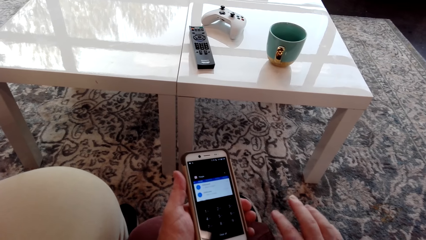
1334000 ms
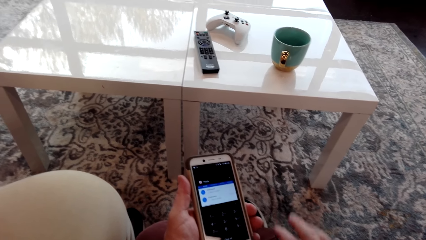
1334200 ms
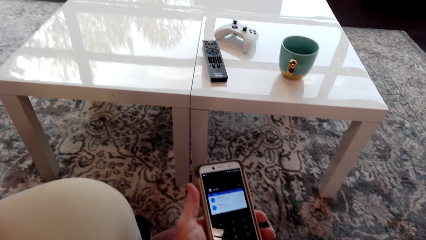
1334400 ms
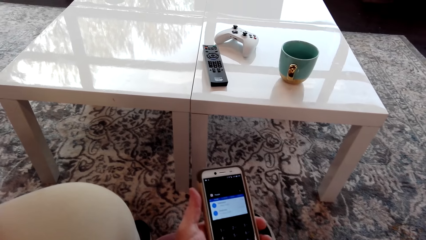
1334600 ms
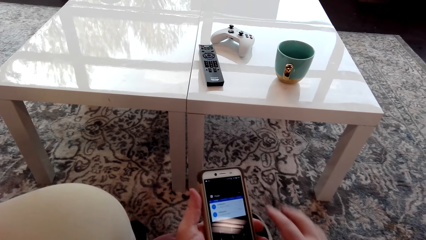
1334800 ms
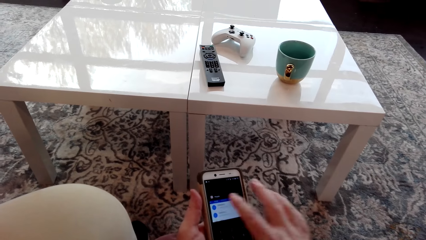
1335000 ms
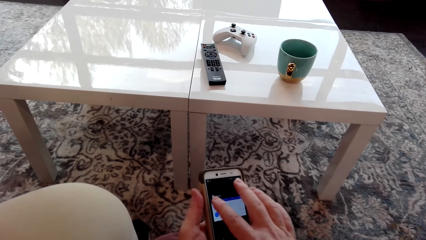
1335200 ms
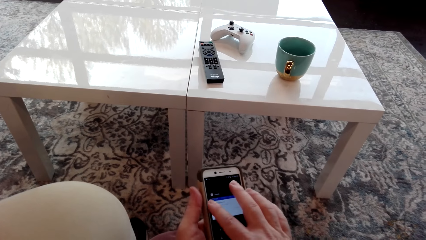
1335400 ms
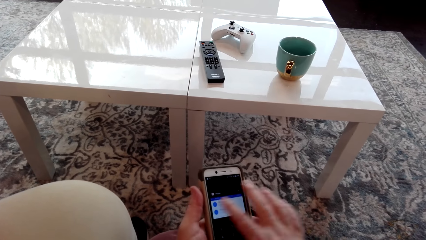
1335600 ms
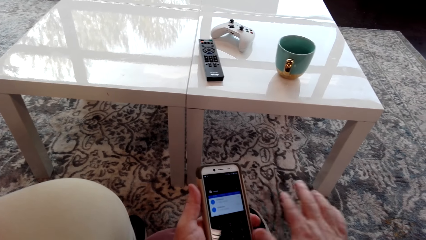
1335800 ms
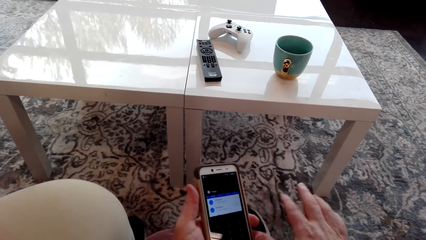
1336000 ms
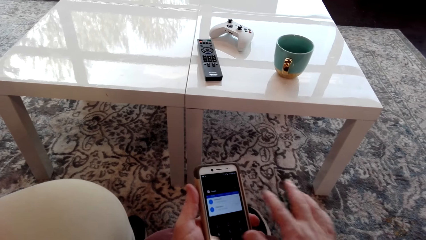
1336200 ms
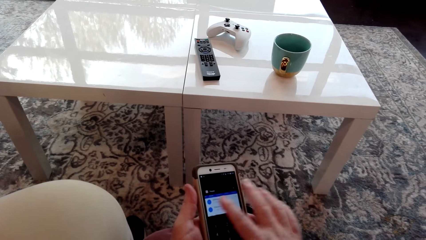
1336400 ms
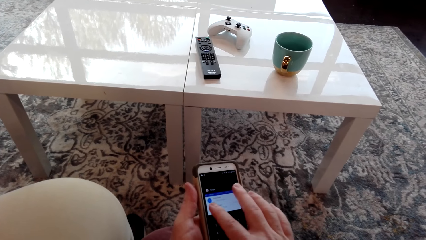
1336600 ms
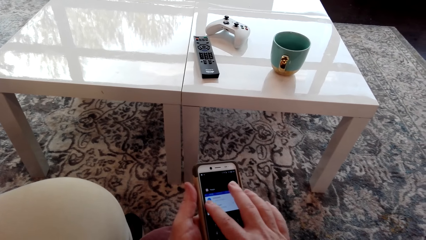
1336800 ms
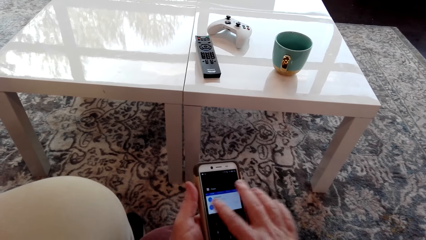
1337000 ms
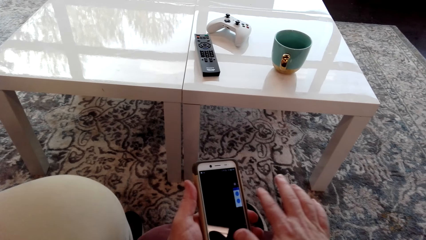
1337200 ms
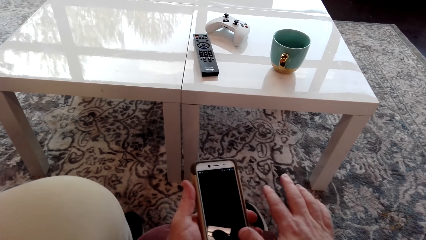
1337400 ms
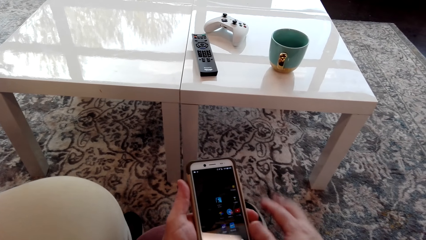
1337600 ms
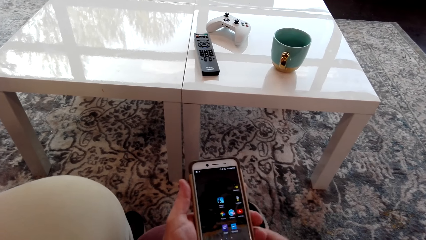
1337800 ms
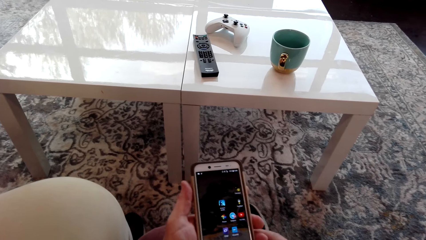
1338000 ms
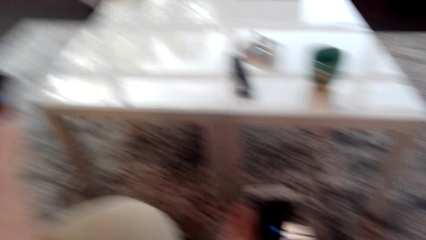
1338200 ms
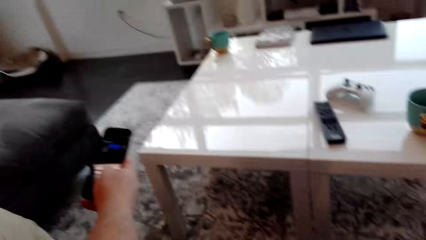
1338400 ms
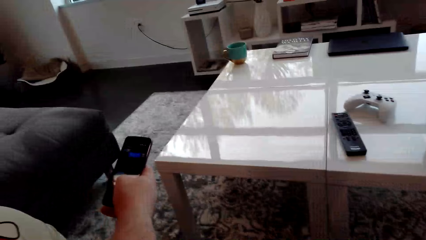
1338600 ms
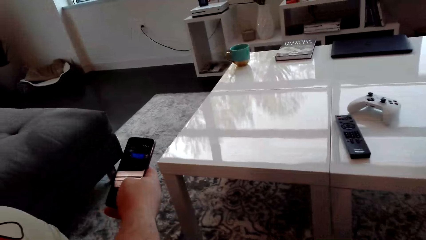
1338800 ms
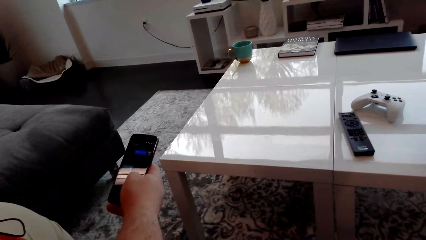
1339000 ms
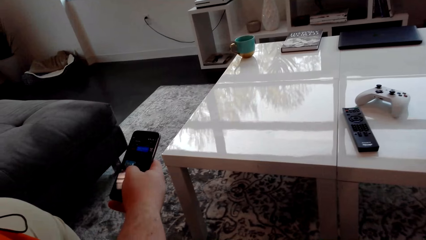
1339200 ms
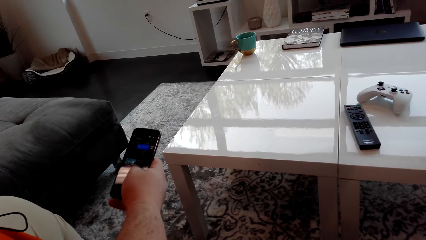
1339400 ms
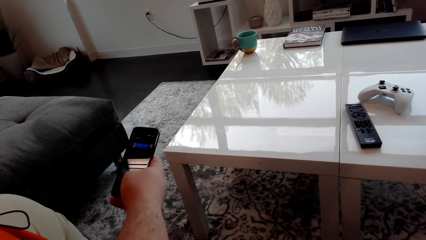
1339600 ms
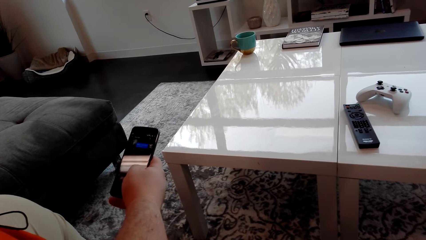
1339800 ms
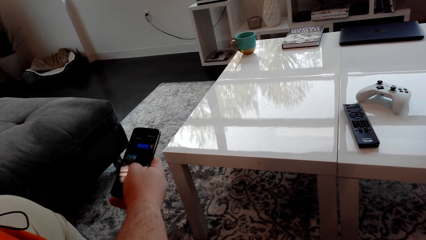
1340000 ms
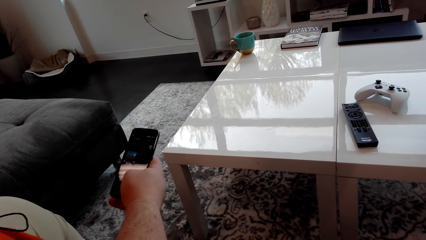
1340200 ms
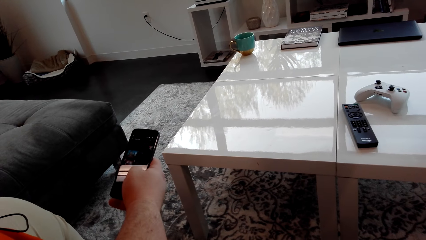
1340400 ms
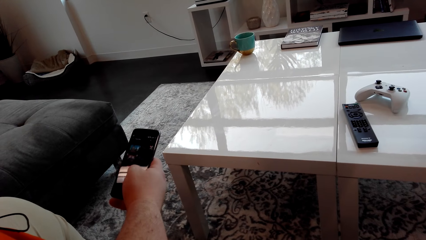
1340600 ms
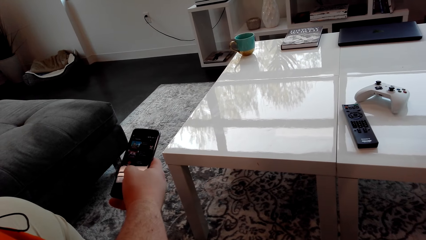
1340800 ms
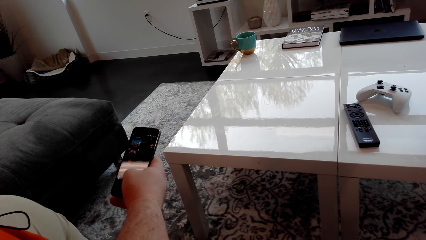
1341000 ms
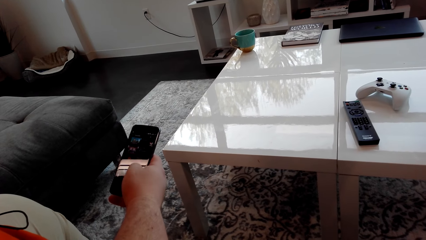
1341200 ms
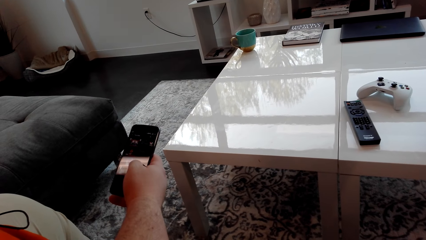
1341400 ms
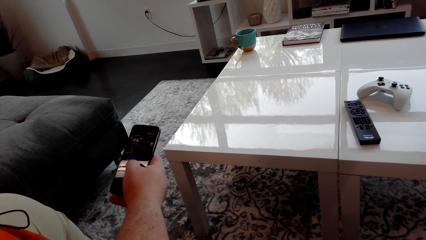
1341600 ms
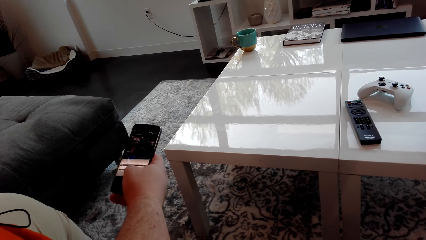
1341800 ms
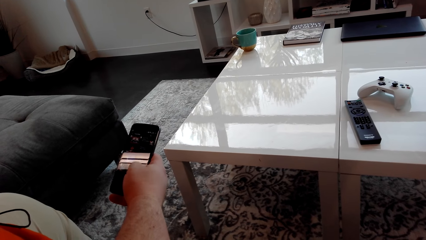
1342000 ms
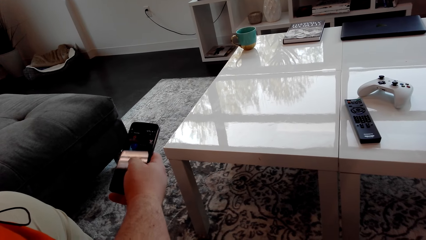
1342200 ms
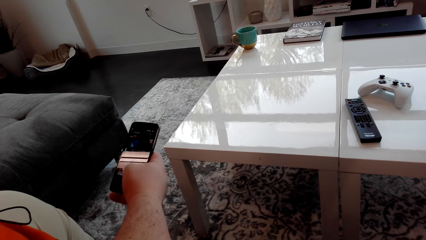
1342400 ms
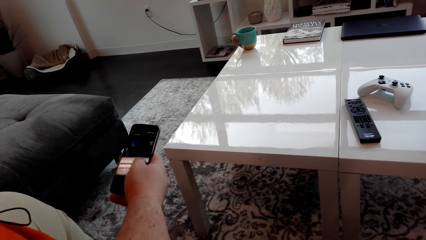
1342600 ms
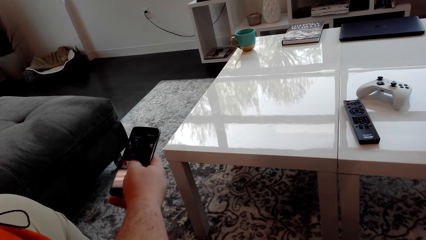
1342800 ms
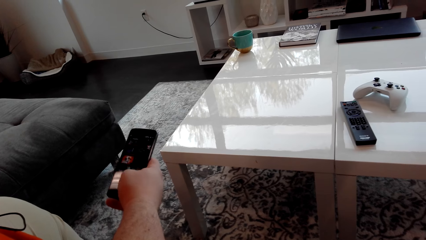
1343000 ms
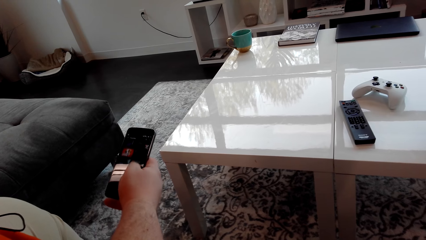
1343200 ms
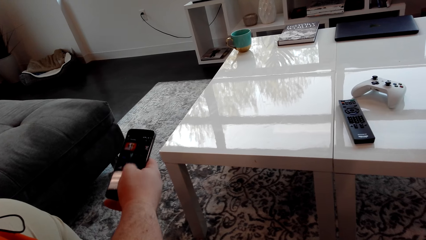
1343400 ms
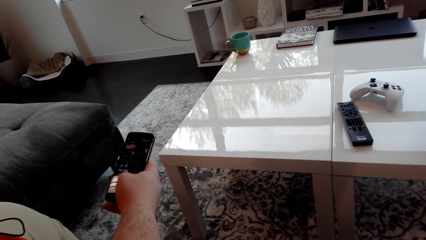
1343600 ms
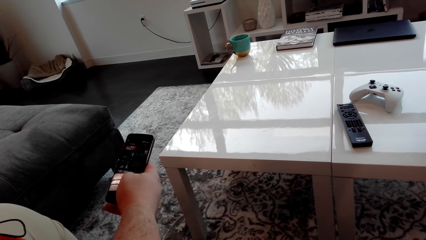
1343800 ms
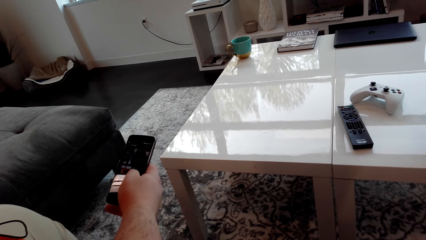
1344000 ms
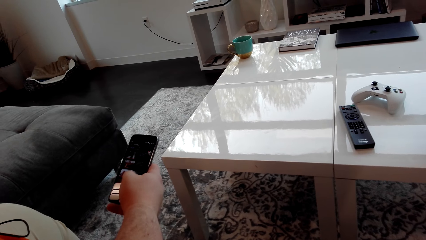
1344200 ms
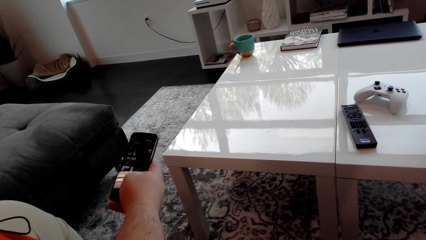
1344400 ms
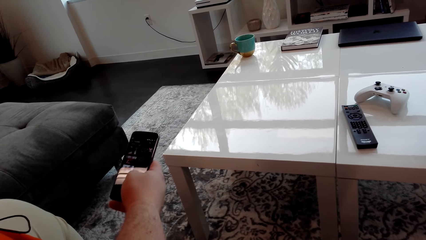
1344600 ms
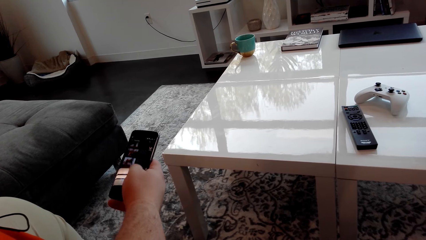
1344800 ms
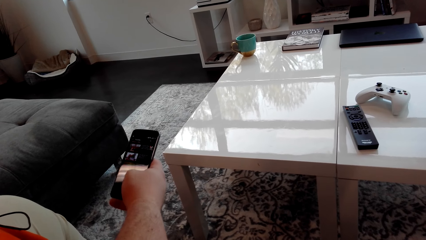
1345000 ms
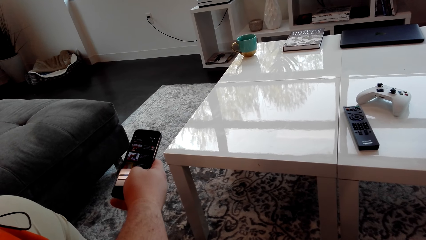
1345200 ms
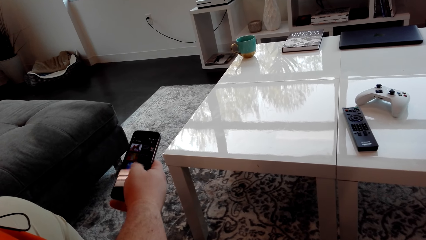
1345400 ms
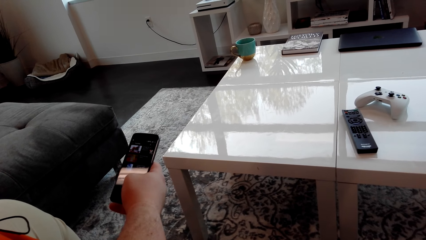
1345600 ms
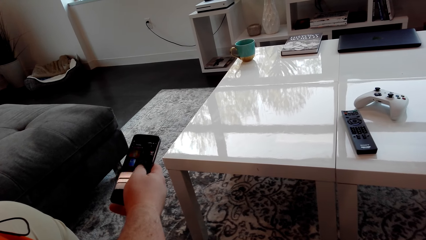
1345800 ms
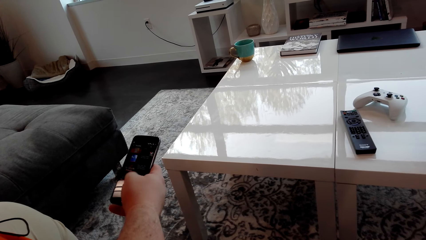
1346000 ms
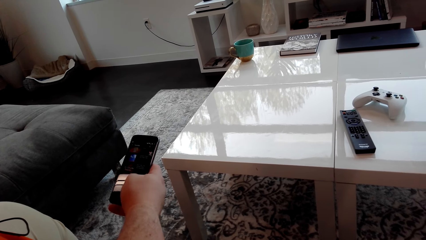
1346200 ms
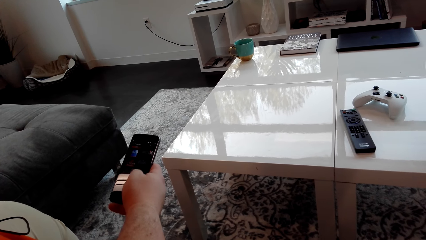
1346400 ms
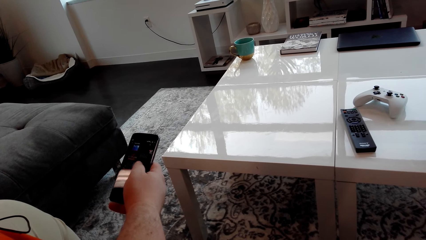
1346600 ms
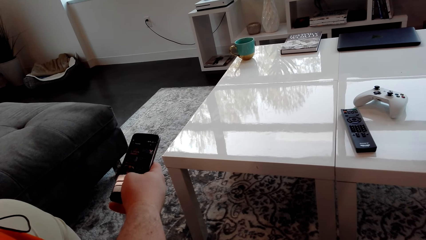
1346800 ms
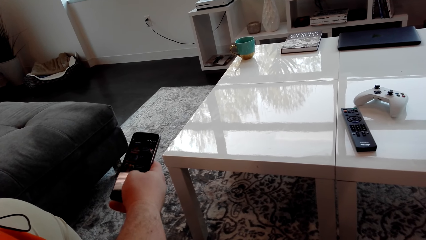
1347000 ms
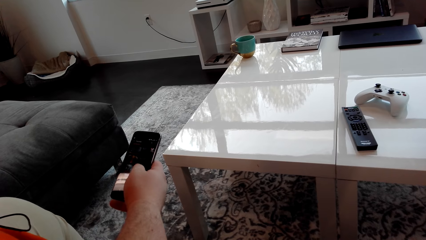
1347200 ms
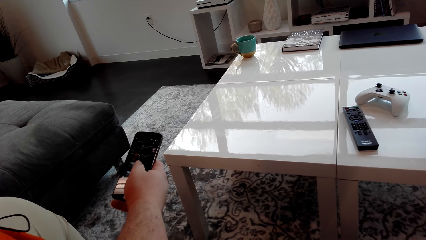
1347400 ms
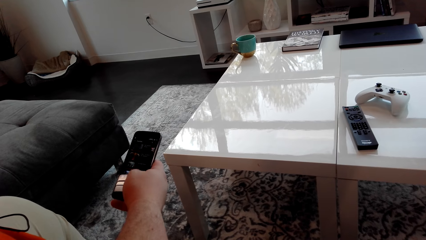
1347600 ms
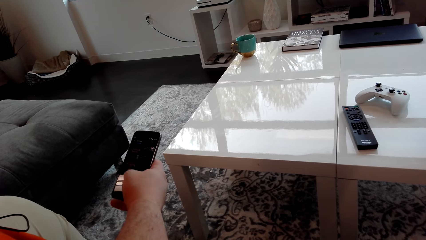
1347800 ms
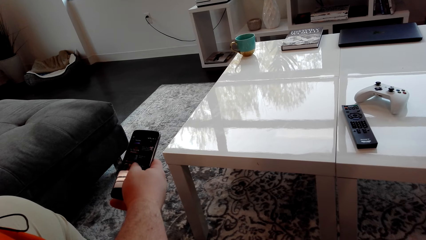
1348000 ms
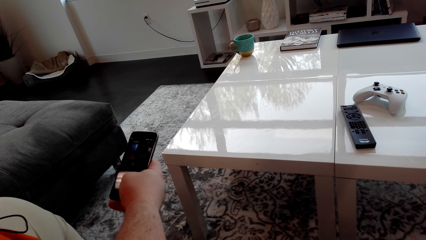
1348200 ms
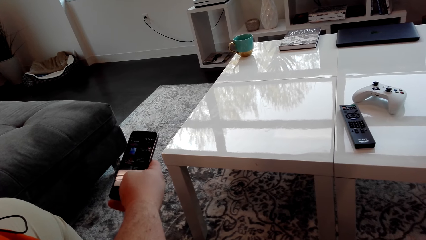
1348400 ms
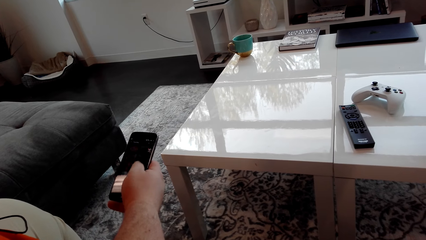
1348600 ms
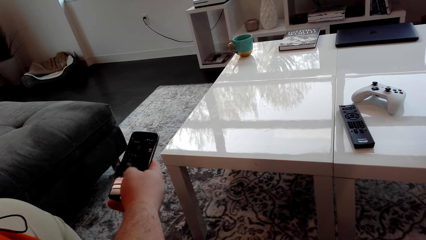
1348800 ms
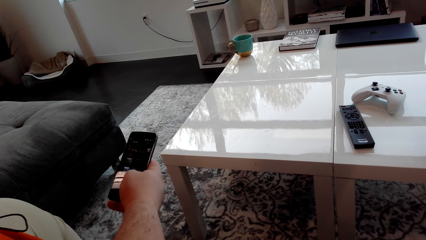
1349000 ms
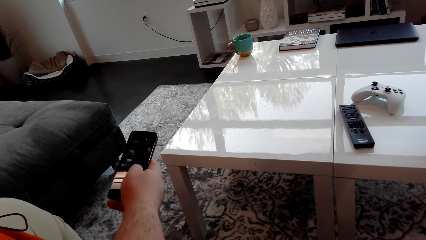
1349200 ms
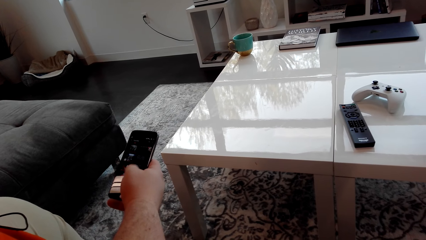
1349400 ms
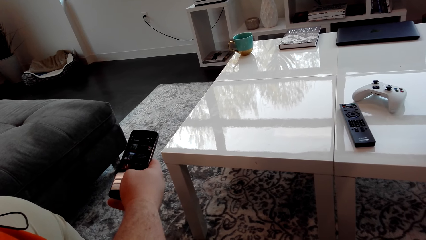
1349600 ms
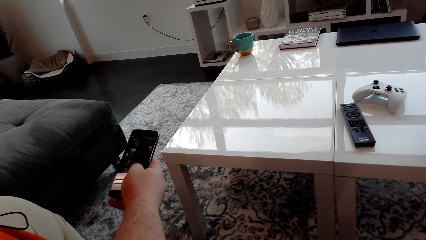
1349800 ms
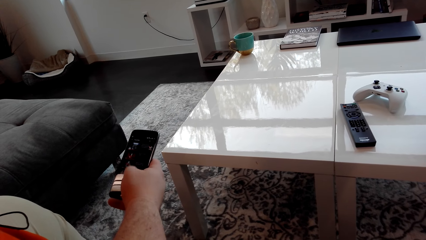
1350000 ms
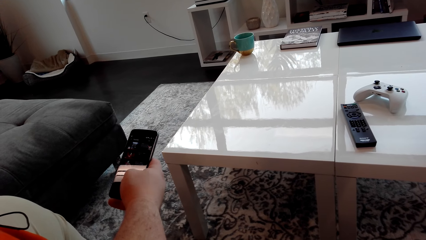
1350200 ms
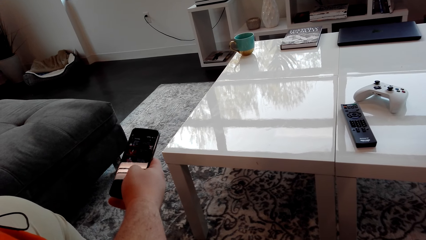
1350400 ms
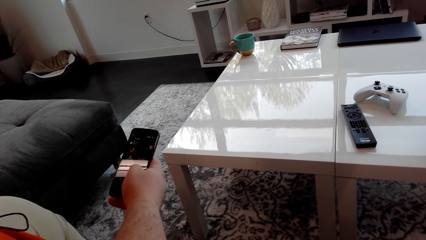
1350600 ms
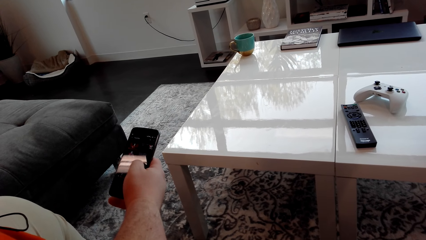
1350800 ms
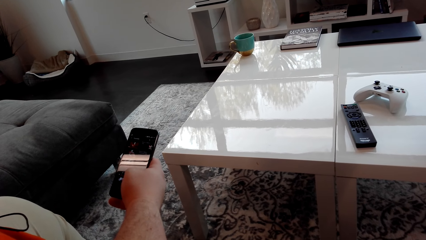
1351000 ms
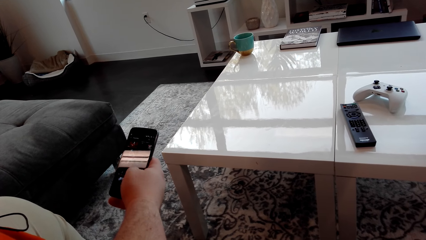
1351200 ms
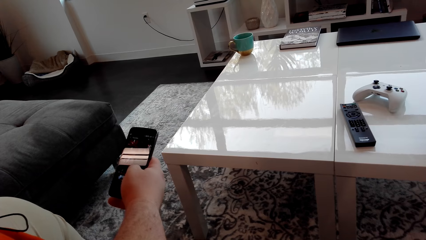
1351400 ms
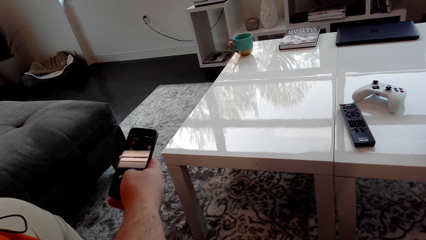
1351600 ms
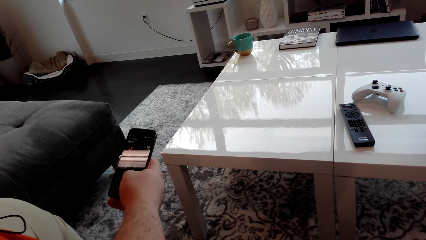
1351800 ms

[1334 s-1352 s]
The camera wearer stares at a man's phone. The man operates his cellphone.
